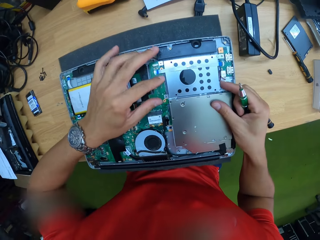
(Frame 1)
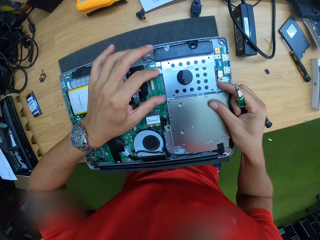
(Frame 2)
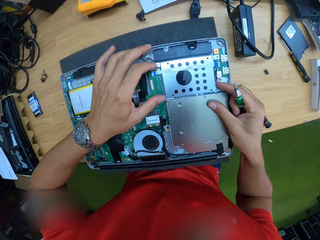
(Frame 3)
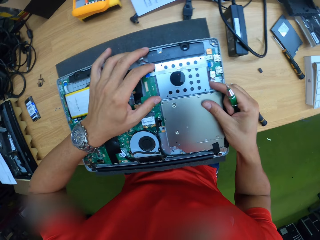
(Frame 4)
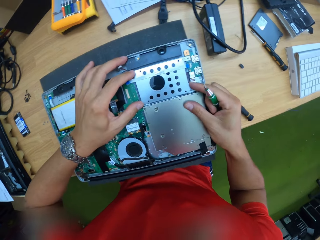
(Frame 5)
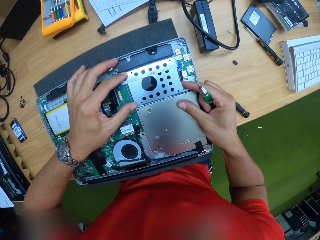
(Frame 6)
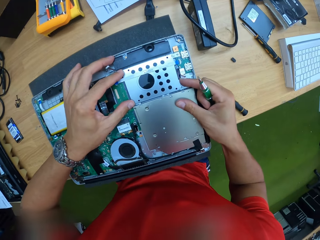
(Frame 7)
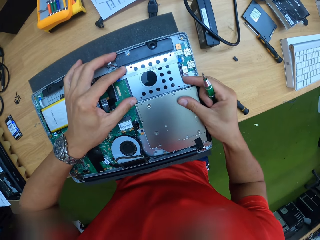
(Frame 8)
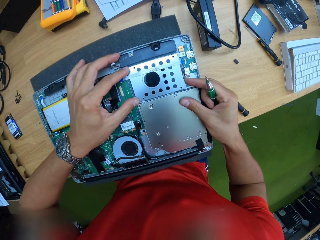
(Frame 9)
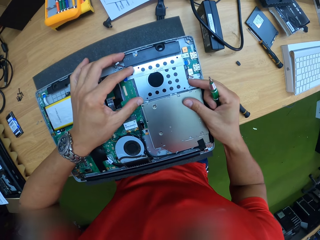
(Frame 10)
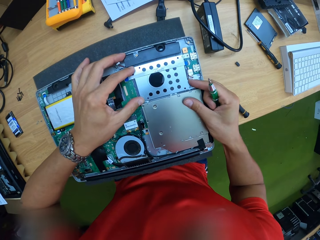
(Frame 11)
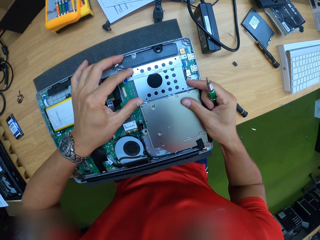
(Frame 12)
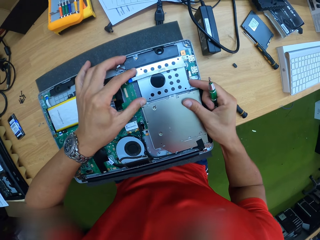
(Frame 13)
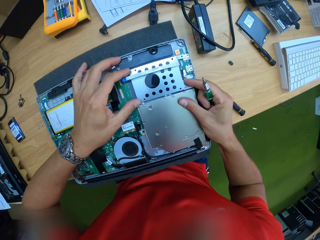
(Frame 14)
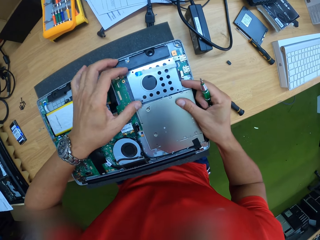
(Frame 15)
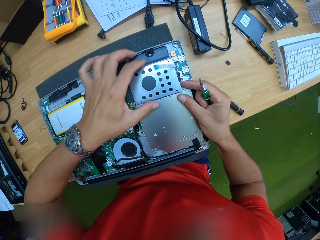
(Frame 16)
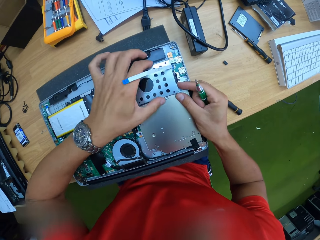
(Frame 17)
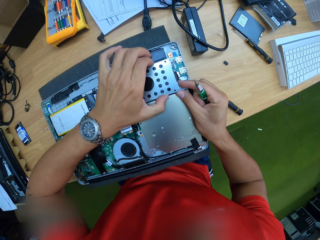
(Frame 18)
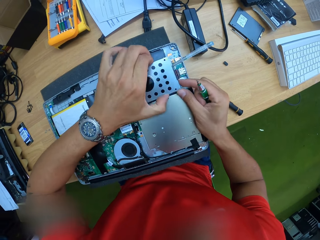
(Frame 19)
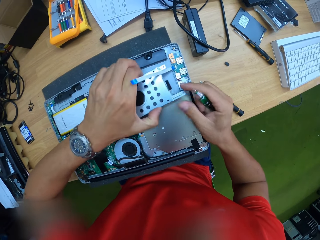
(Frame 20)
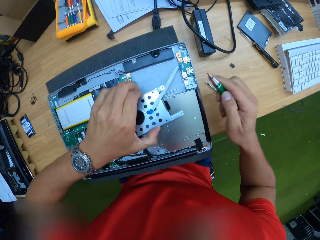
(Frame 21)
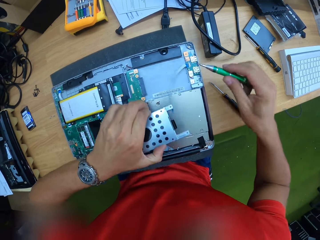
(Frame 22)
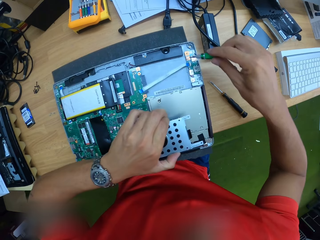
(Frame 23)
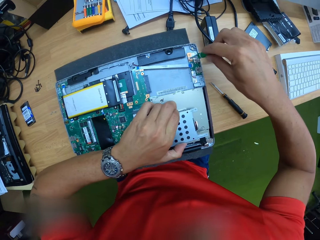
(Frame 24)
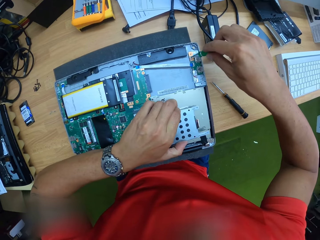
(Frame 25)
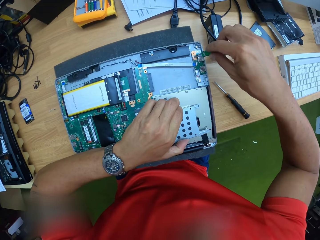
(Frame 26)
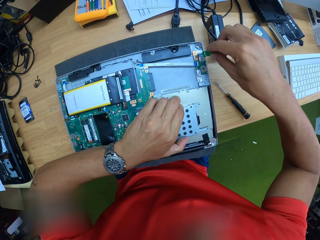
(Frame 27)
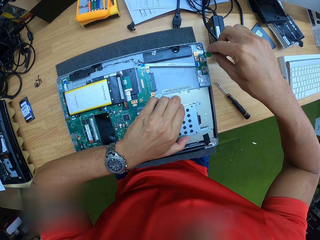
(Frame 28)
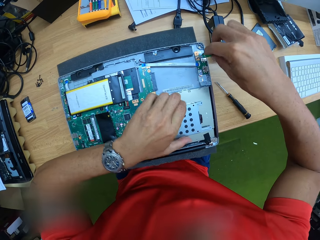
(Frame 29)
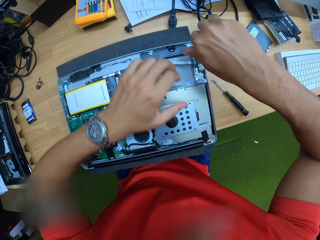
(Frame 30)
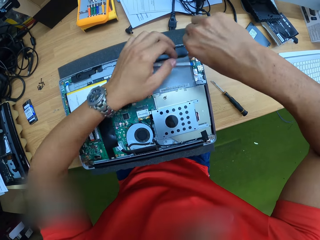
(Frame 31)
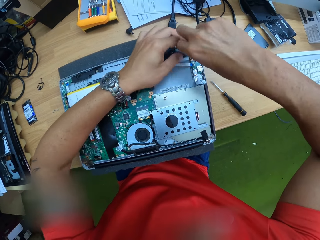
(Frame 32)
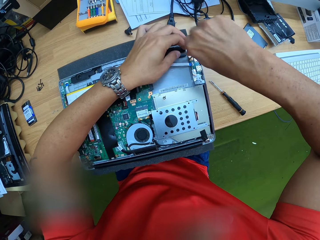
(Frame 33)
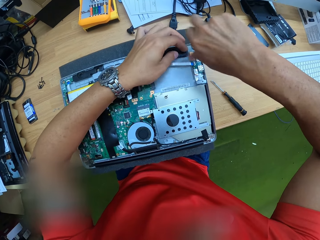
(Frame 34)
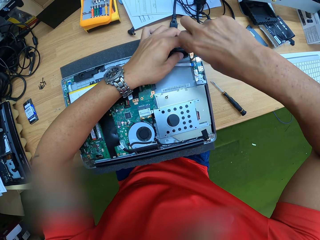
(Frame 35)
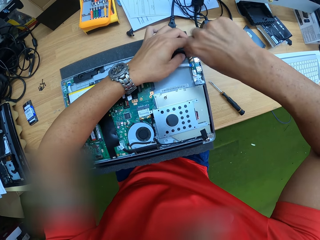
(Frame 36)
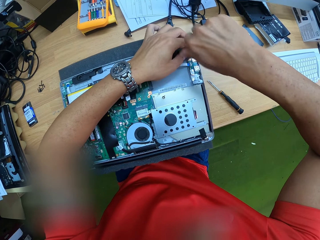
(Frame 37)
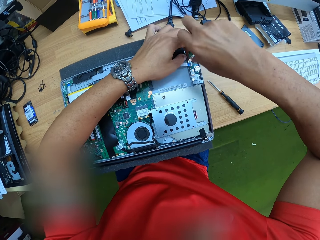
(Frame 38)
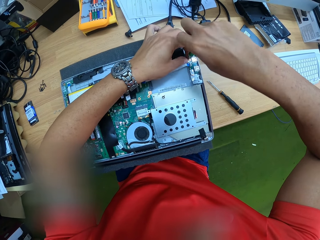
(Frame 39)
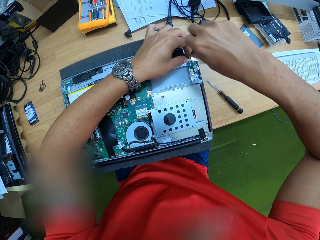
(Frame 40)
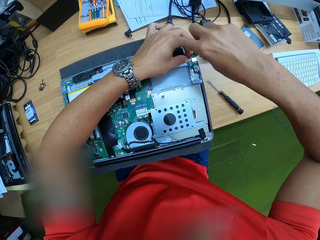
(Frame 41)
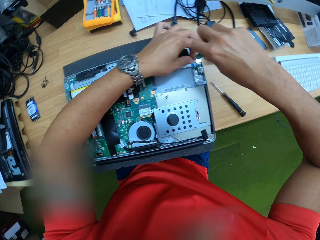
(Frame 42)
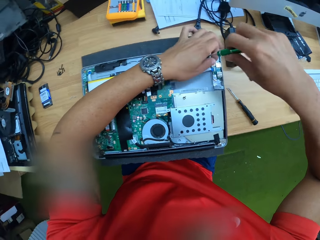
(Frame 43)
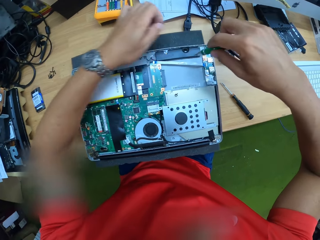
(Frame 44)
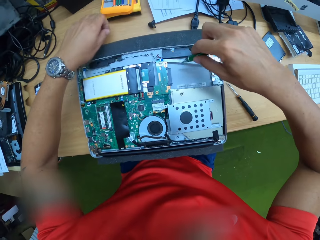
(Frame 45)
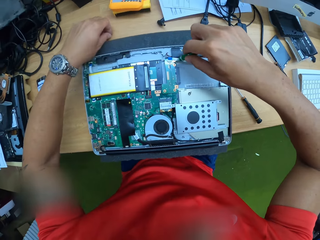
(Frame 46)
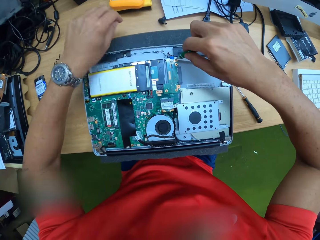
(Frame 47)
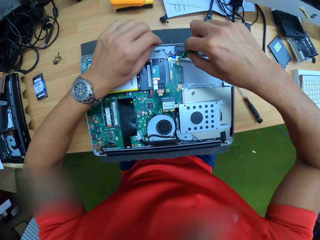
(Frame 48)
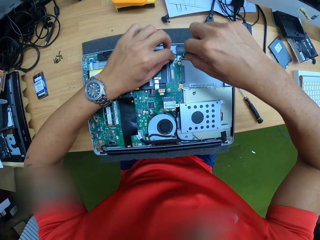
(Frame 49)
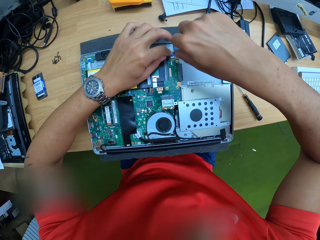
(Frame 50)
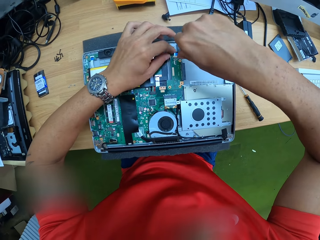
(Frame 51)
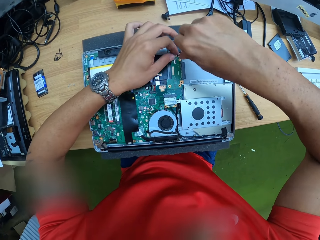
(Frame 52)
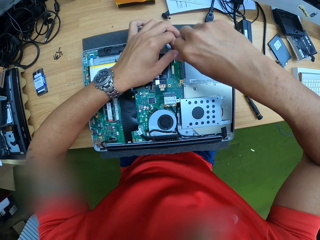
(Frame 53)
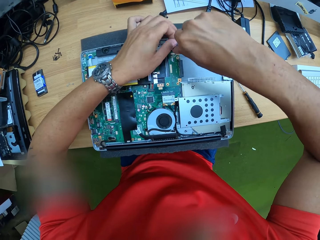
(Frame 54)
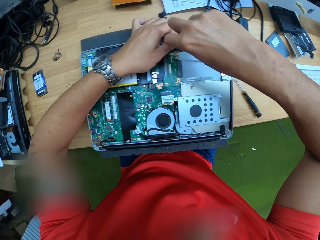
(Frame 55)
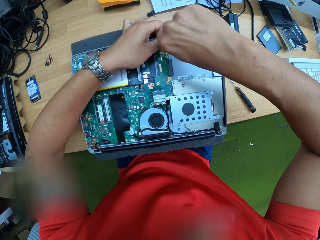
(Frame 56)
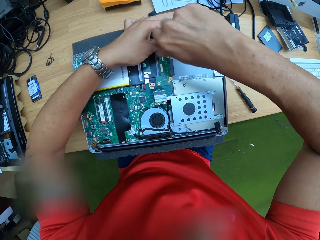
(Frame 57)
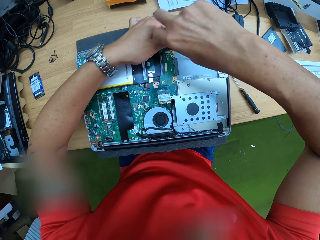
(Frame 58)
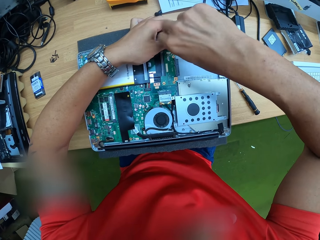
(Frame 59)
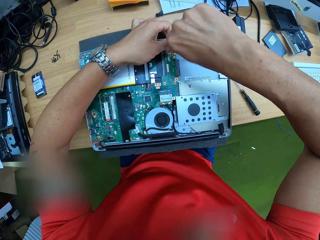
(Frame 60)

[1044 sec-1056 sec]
The camera wearer removes the hard disk casing from the hard disk spot with his left hand. He places the hard disk casing in his left hand on the laptop back cover. He unscrews a screw from the hard disk spot with the screwdriver in his right hand. He removes the screw from the screwdriver with his left hand. He places the screw in his left hand on the work bench. He unscrews a screw from the hard disk spot with the screwdriver in his right hand.

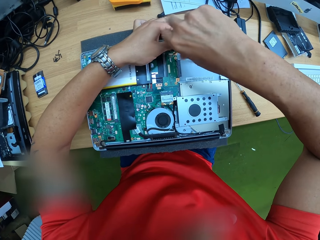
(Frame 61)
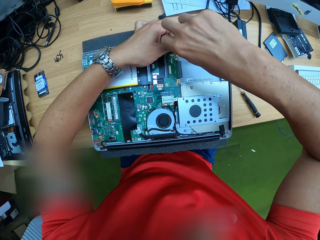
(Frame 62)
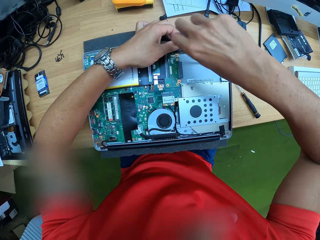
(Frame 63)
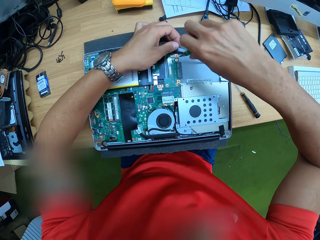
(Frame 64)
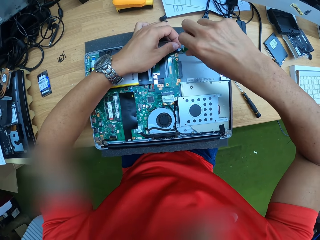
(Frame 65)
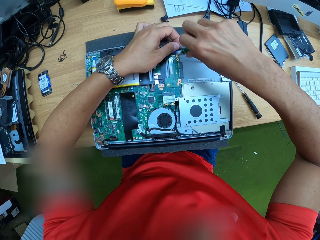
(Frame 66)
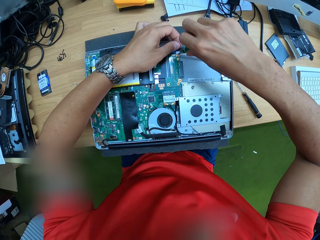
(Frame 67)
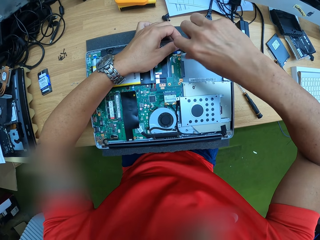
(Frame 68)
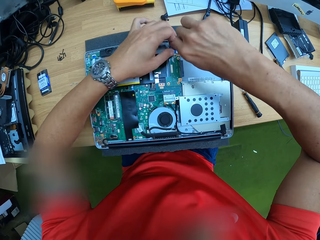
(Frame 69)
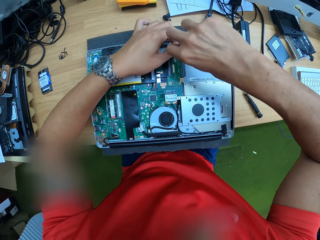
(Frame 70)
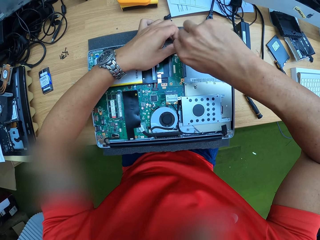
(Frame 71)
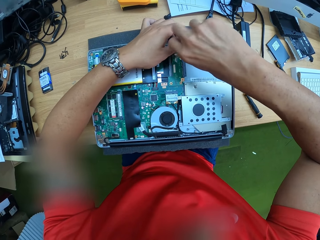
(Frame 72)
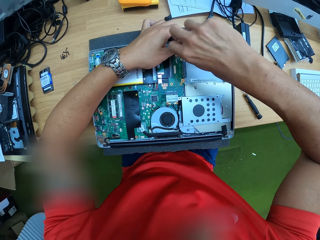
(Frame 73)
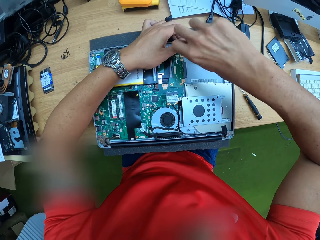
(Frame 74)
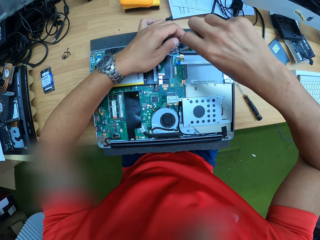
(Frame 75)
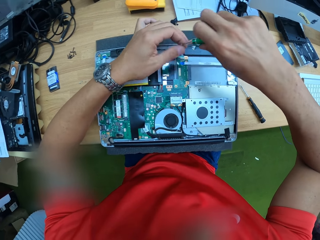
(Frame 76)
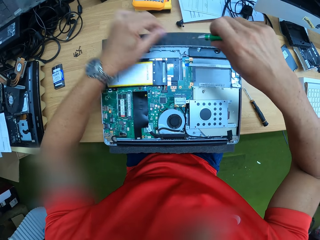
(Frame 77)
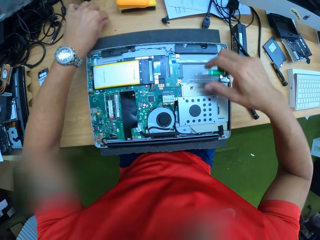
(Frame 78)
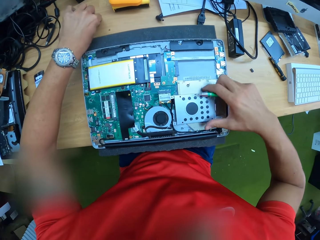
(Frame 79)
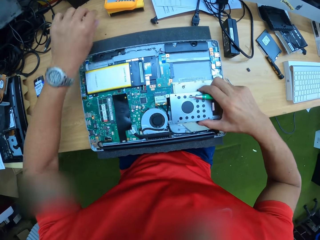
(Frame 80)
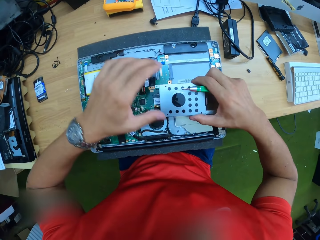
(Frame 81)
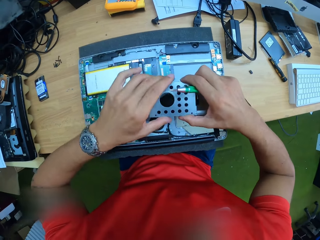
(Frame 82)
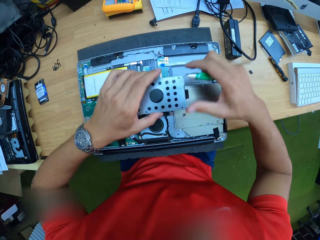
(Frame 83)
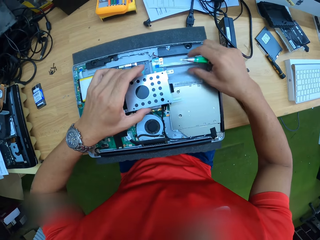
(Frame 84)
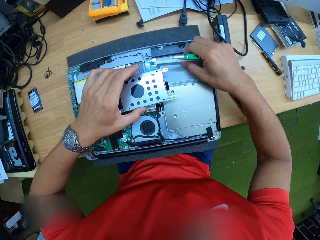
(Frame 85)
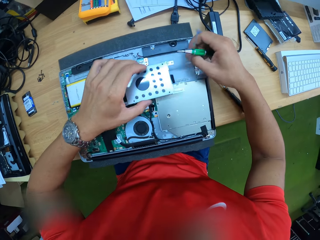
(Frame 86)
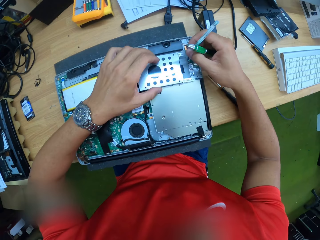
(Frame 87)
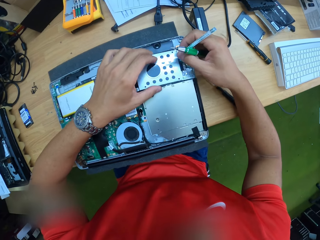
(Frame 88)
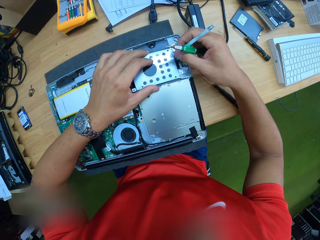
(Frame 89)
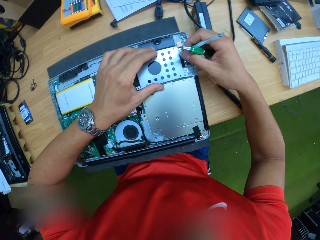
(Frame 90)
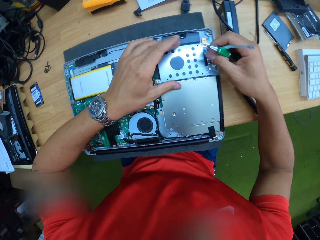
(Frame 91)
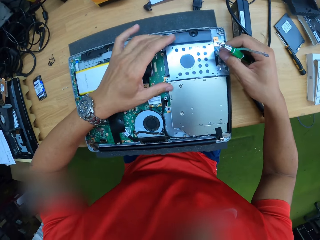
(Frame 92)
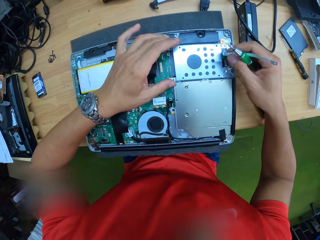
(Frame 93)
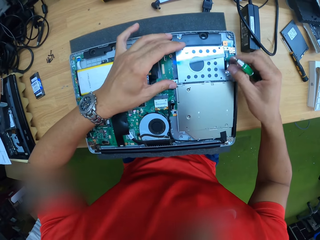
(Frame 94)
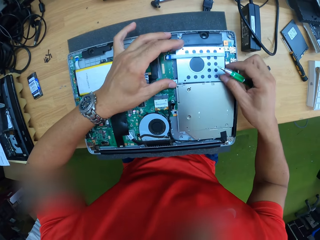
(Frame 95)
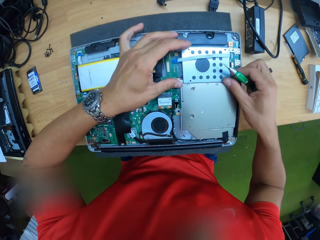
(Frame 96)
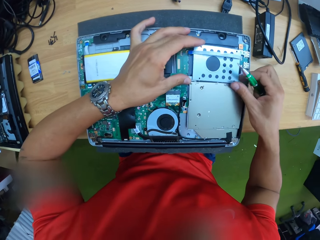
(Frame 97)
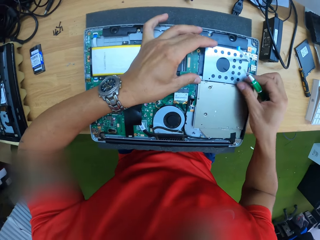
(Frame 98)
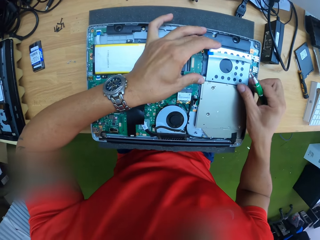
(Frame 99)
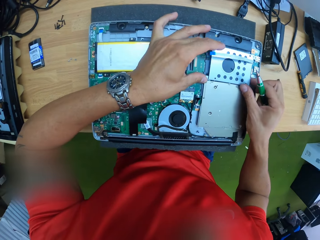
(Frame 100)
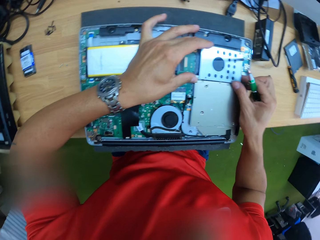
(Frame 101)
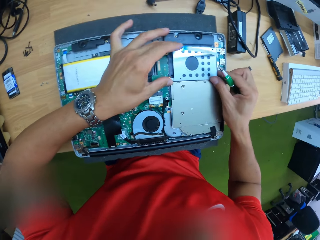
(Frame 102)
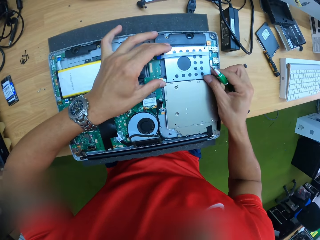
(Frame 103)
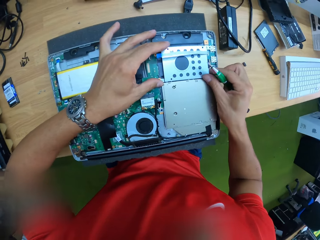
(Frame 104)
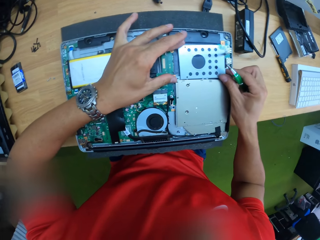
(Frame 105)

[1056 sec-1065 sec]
The camera wearer removes a screw from the screwdriver with his left hand. He places the screw in his left hand on the work bench. He picks up the hard disk casing on the laptop back cover. He passes the hard disk casing from his left hand to his right hand. He holds the flex on the laptop back cover with his right hand. He fixes the machine. He places the hard disk casing in his left hand on the hard disk spot on the circuit board. He adjusts the hard disk casing on the hard disk spot with his hands.
